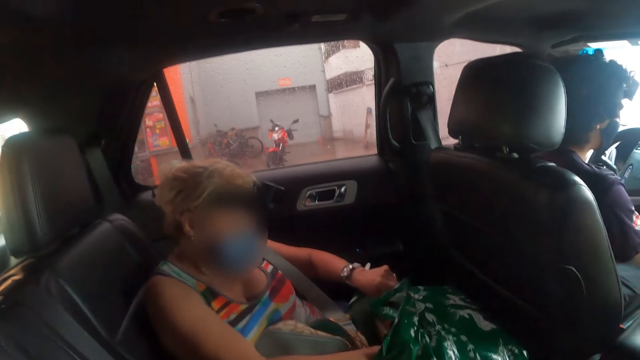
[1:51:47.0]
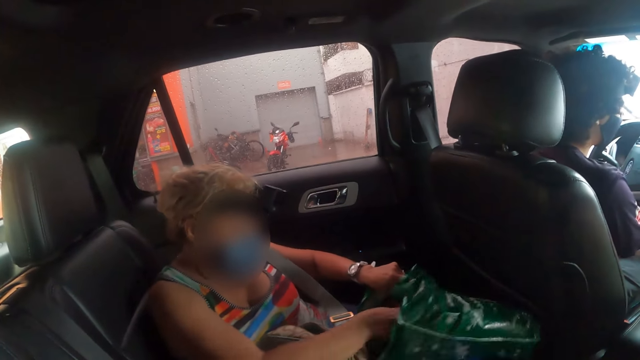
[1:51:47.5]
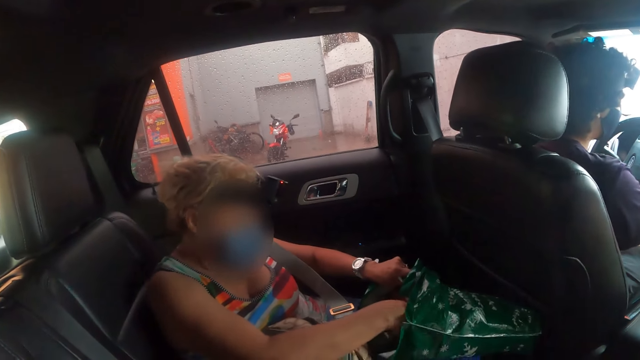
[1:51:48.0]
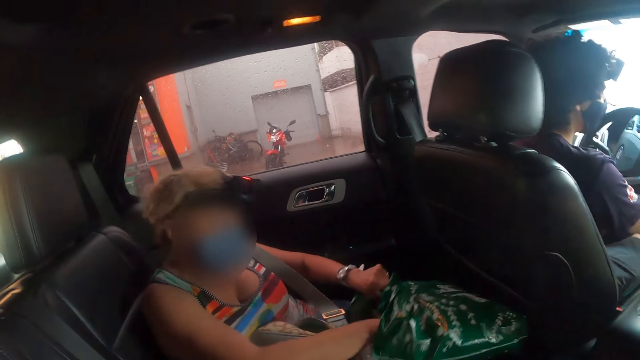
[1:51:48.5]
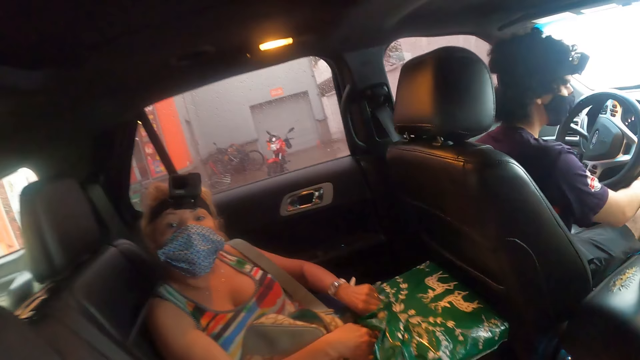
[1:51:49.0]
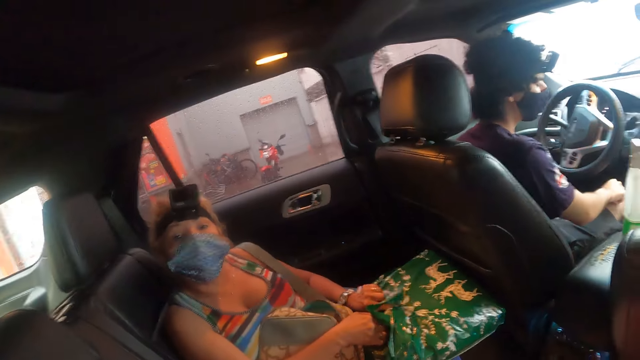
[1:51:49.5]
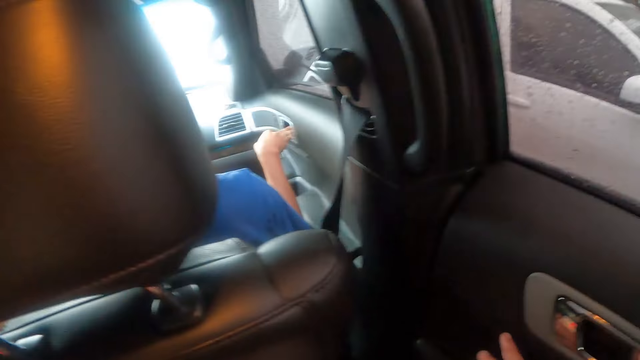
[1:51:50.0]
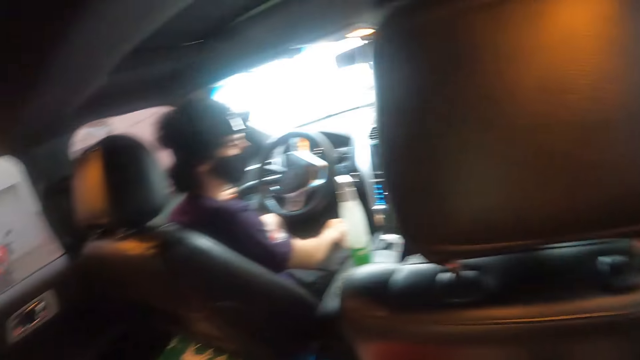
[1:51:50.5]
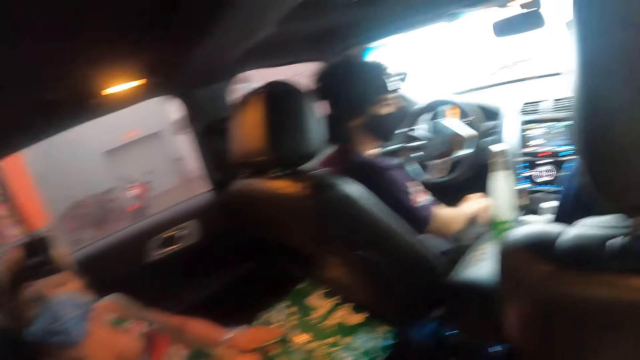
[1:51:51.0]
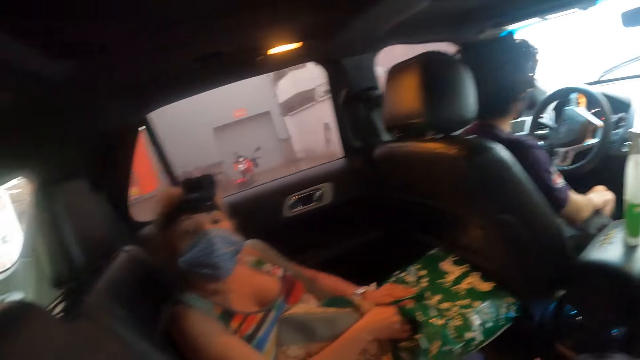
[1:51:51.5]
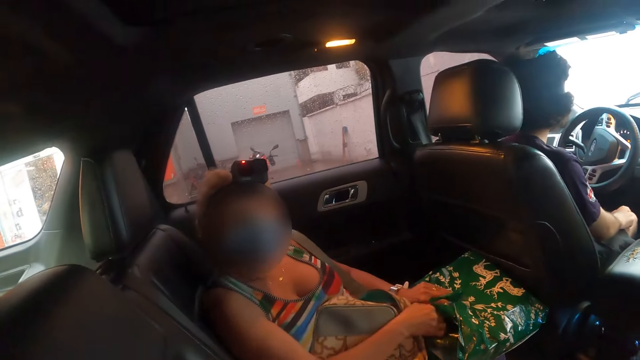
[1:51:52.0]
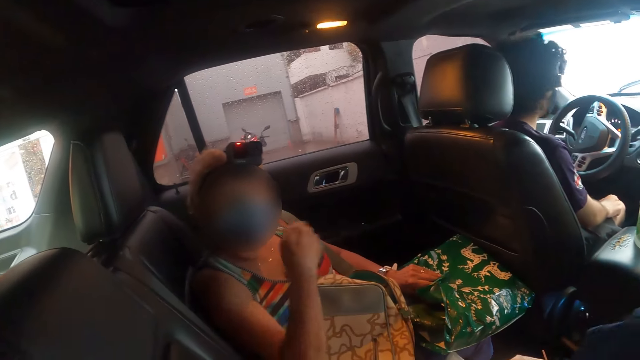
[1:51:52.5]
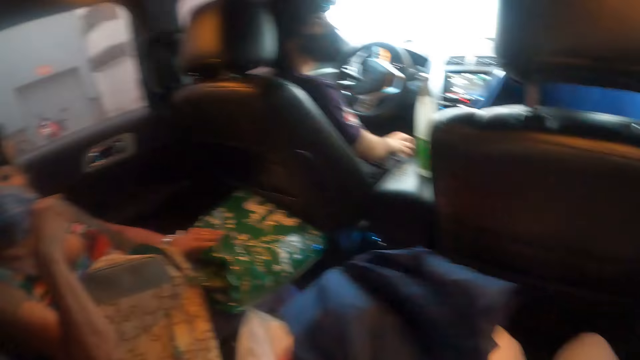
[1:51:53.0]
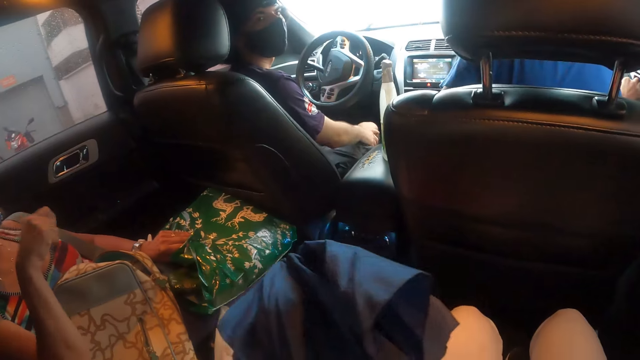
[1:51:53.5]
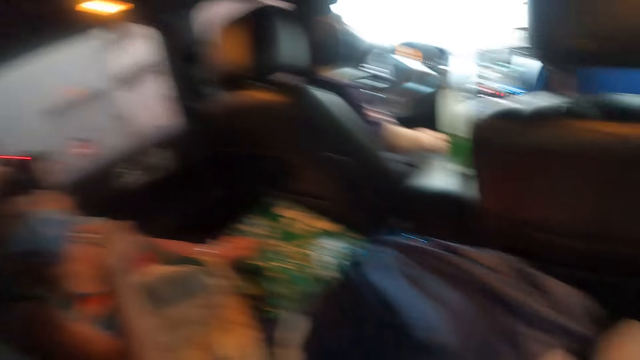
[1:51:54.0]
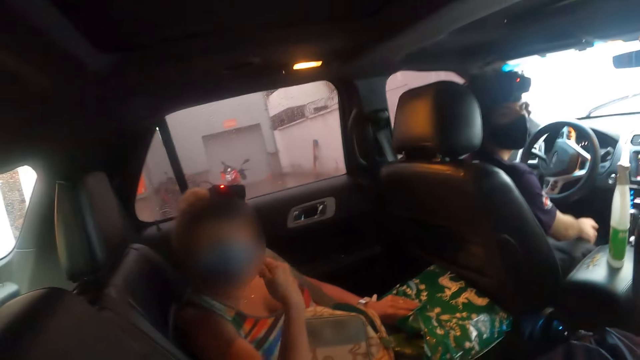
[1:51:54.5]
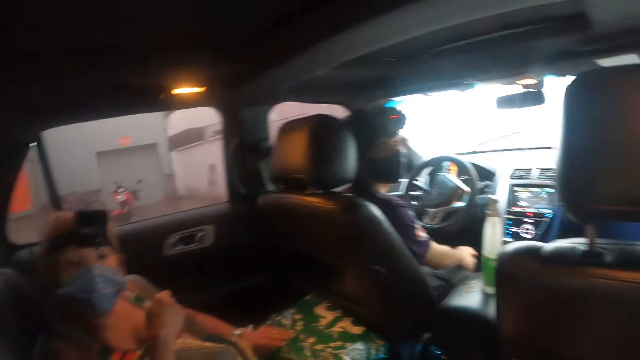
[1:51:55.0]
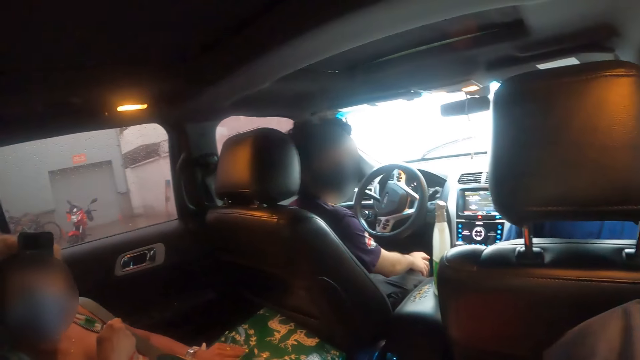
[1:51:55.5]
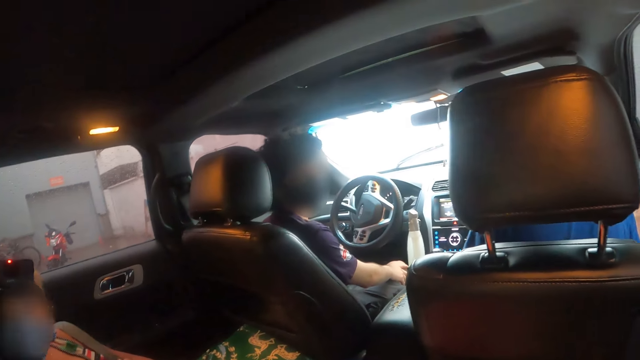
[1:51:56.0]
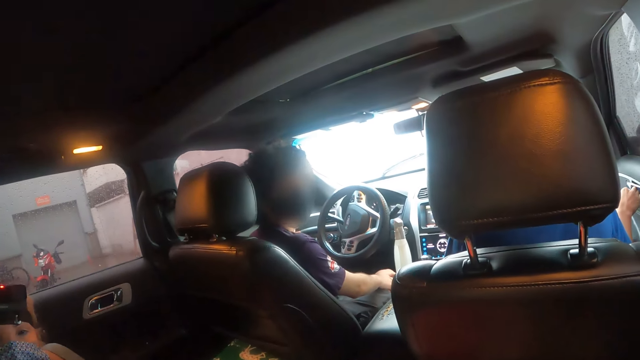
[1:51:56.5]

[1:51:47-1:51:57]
The camera wearer looks sideways. She looks in front. The lady gestures with her right hand. The camera wearer holds the umbrella with her left hand.

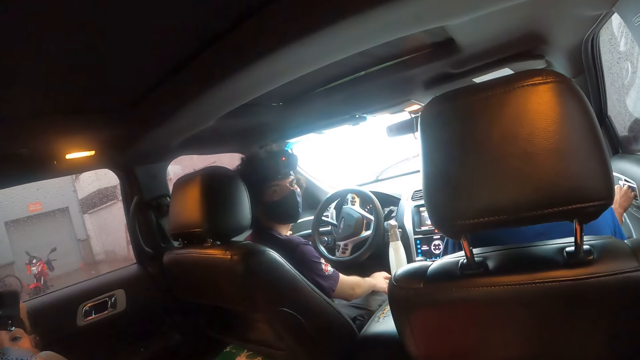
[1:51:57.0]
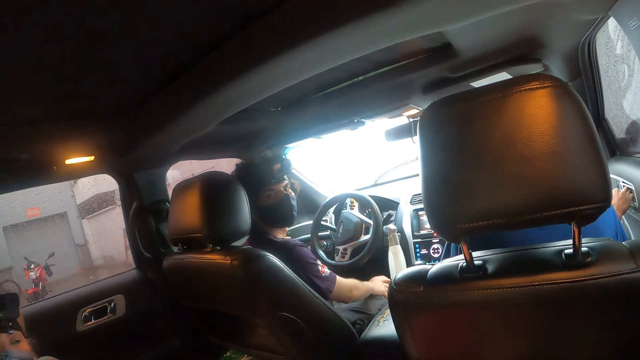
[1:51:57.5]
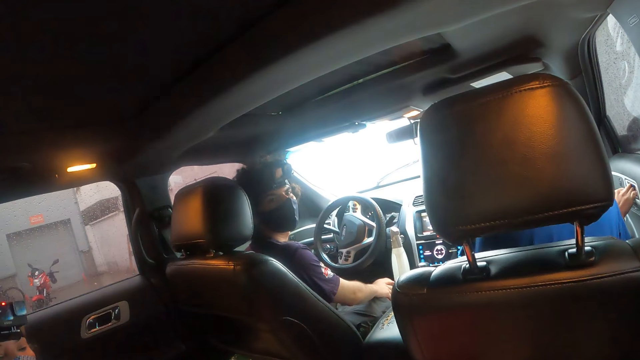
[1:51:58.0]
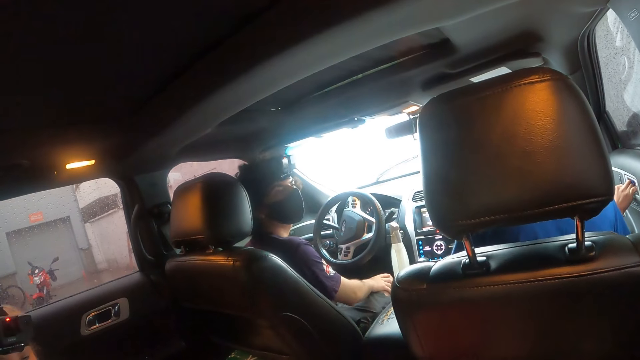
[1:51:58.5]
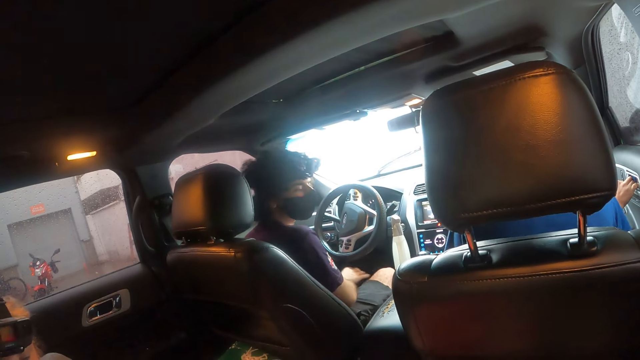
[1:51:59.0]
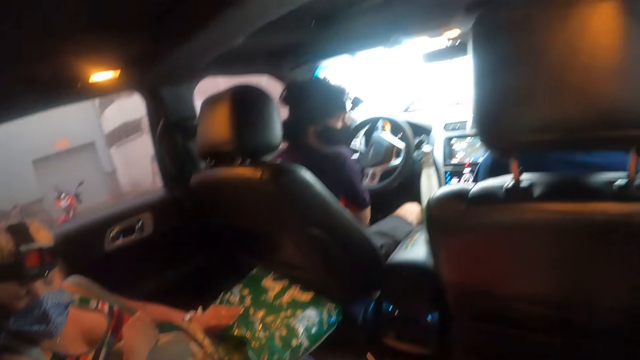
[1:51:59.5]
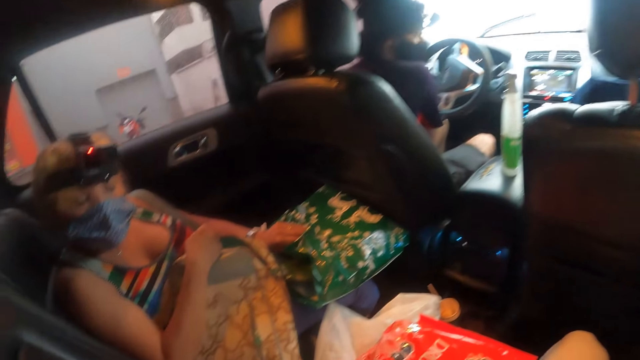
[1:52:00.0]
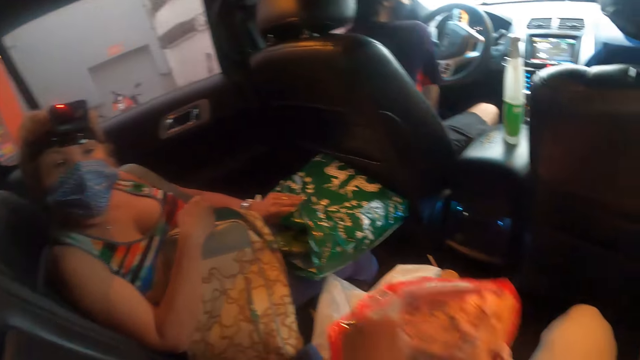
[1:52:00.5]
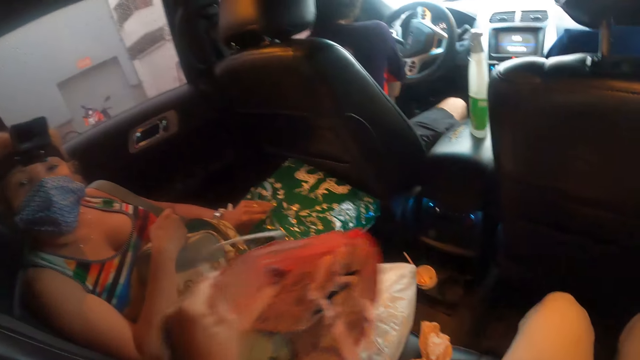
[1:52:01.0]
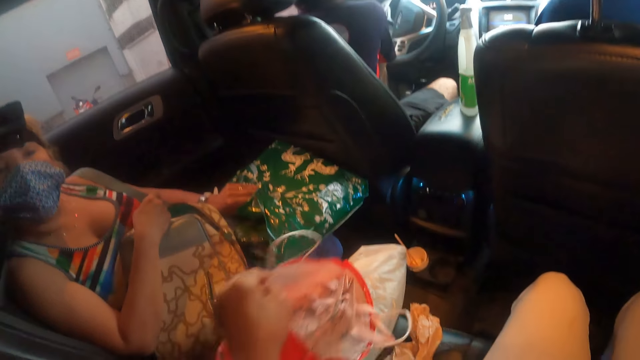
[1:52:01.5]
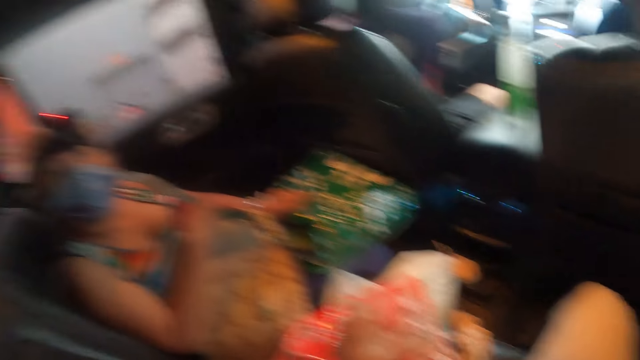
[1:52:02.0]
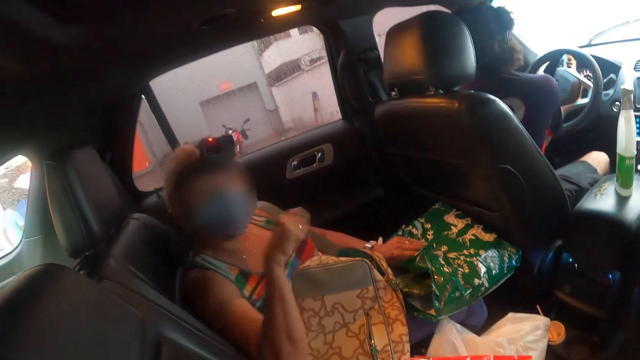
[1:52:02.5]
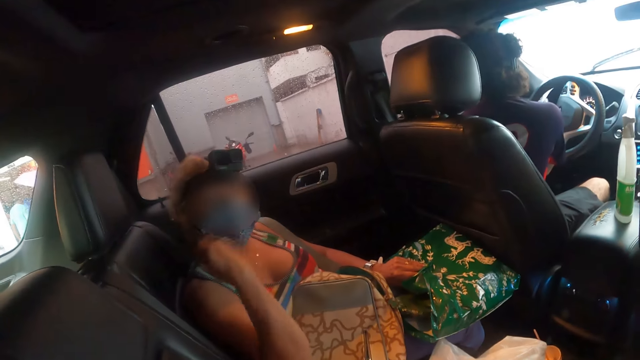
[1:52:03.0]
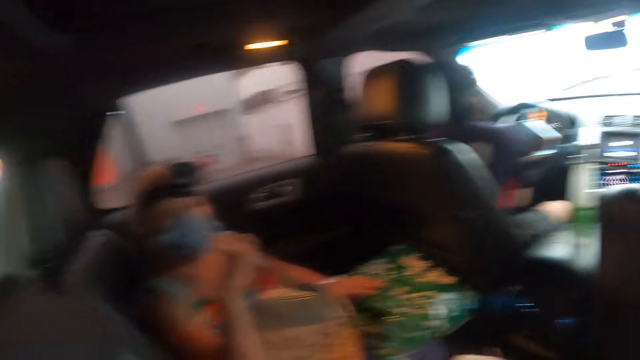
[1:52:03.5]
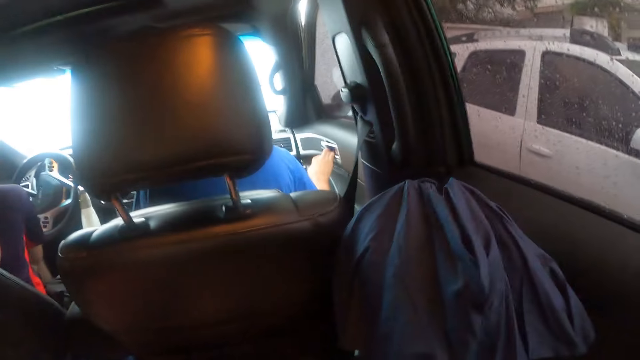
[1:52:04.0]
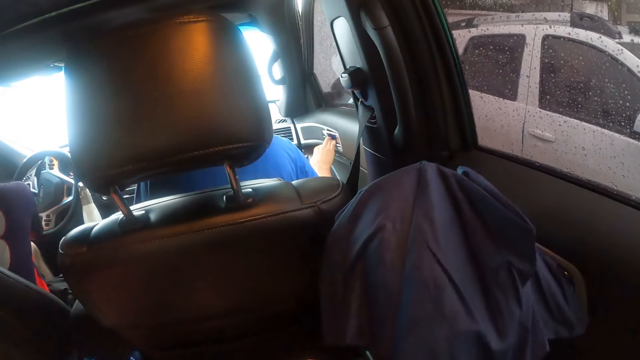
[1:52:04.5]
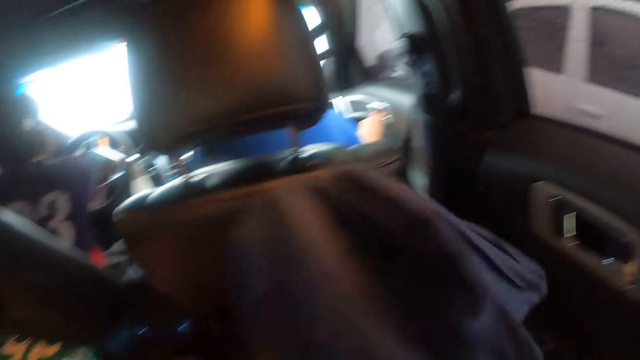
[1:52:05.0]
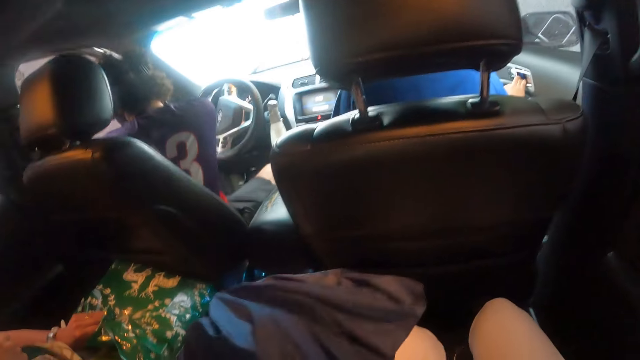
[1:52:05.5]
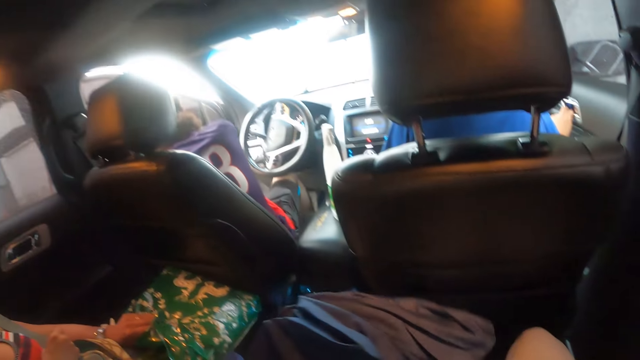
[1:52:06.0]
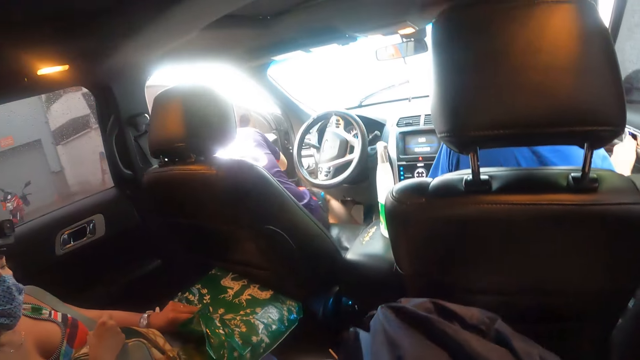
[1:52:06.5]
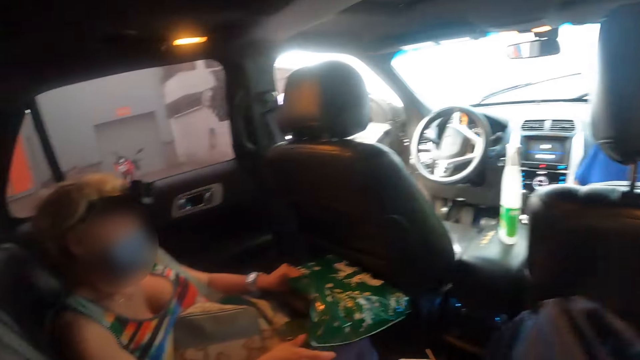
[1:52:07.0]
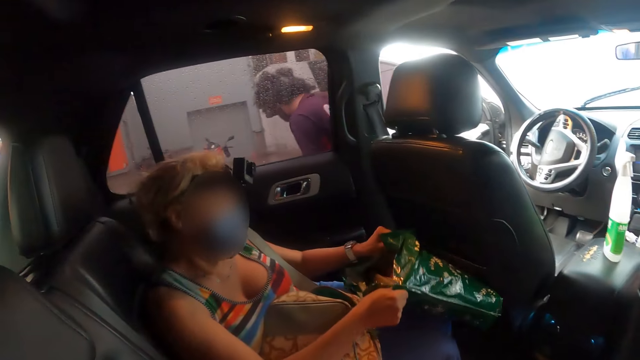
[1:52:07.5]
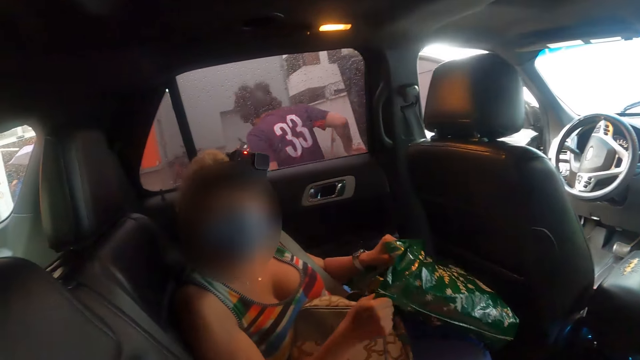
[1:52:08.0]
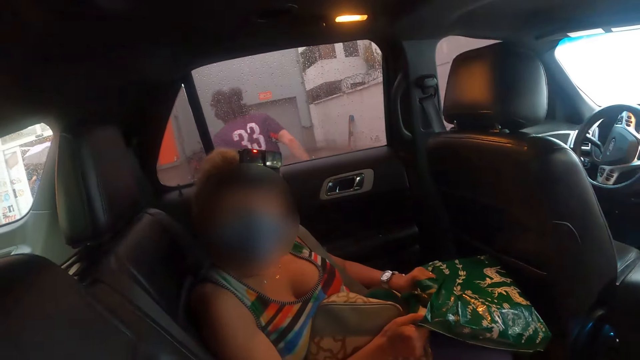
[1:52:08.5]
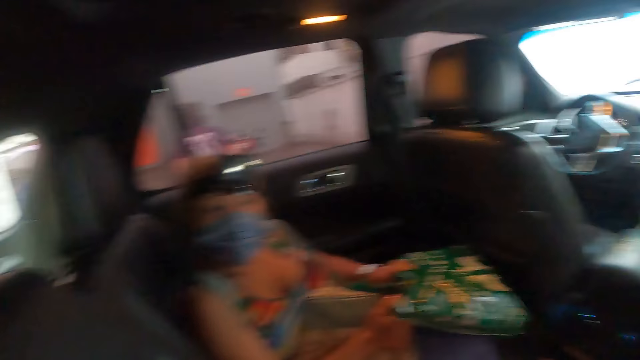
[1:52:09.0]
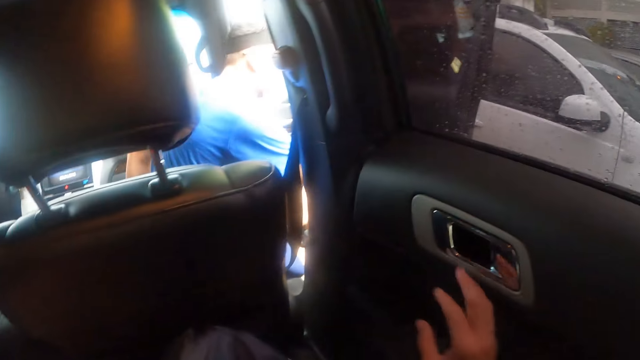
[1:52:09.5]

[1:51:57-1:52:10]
A man looks at the camera wearer. The camera wearer looks in front. They hold a paper bag with the left hand and place the bag on the seat with the left hand. The lady gestures with her right hand. The man walks out of the car. The camera wearer holds the umbrella with the left hand and looks sideways. The lady holds the bag with both hands.
